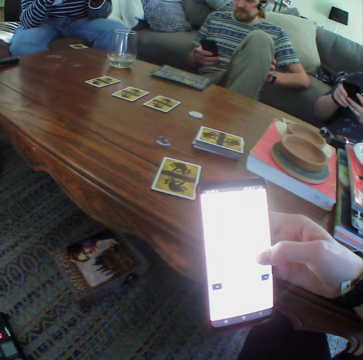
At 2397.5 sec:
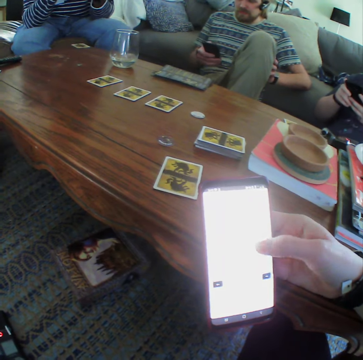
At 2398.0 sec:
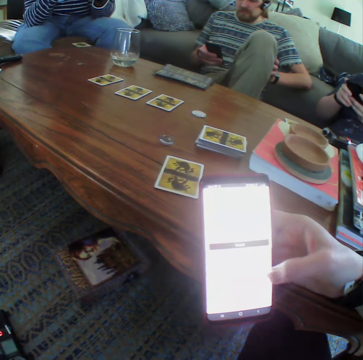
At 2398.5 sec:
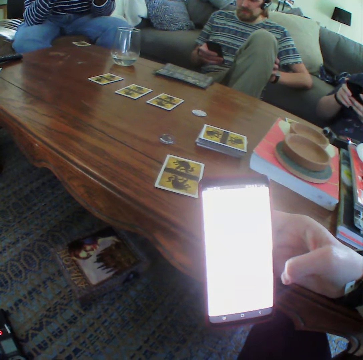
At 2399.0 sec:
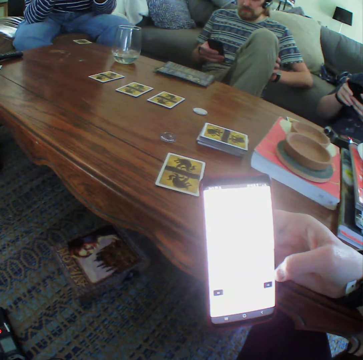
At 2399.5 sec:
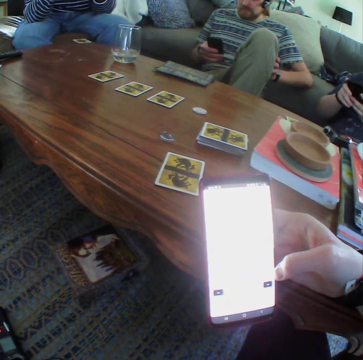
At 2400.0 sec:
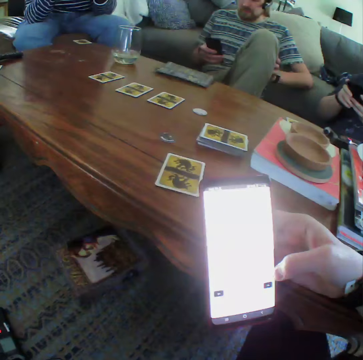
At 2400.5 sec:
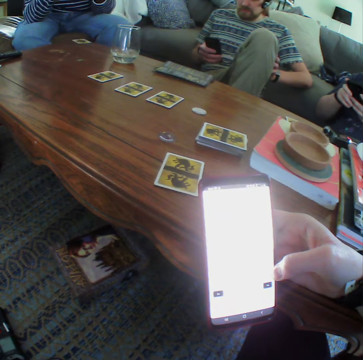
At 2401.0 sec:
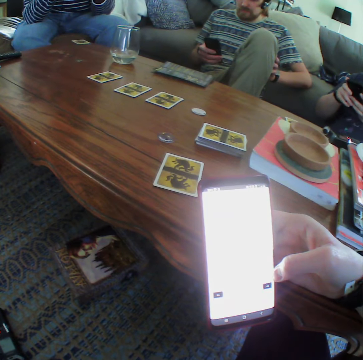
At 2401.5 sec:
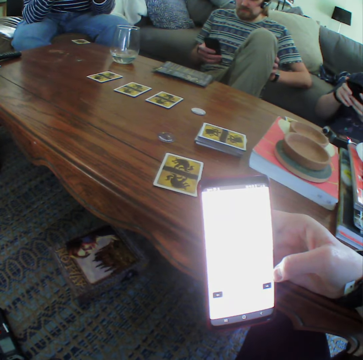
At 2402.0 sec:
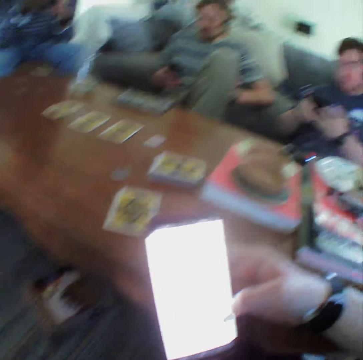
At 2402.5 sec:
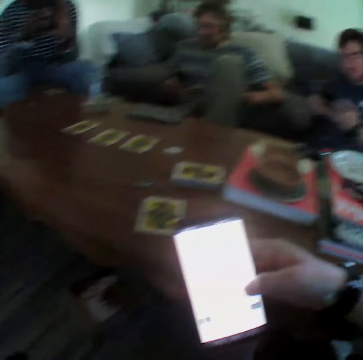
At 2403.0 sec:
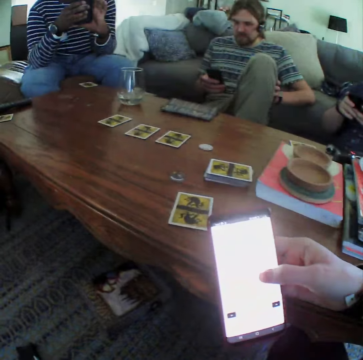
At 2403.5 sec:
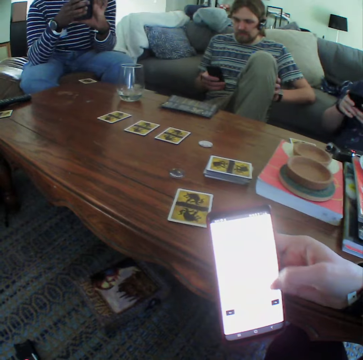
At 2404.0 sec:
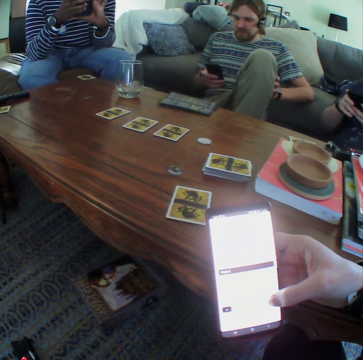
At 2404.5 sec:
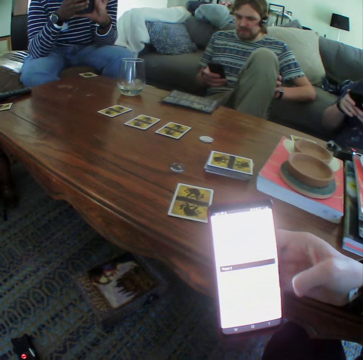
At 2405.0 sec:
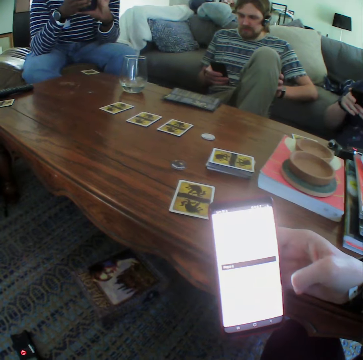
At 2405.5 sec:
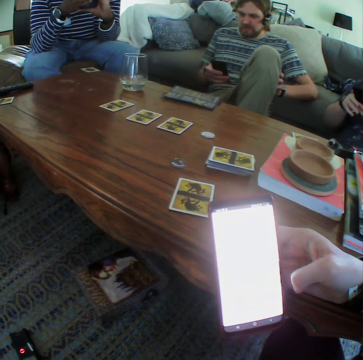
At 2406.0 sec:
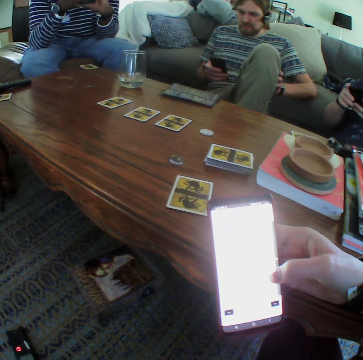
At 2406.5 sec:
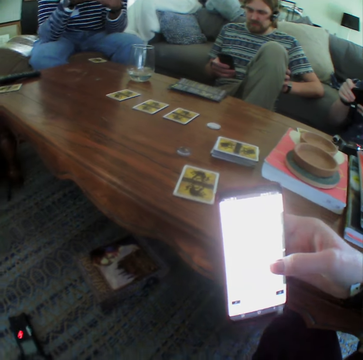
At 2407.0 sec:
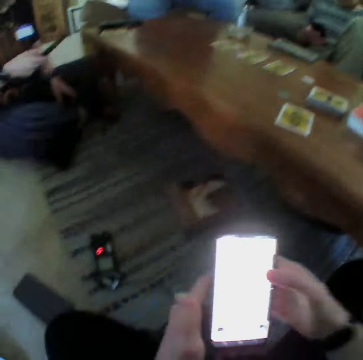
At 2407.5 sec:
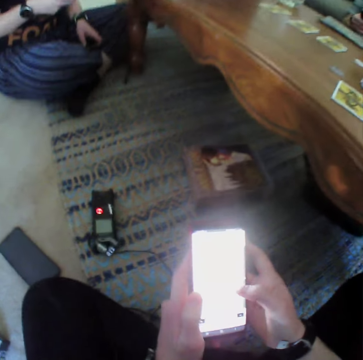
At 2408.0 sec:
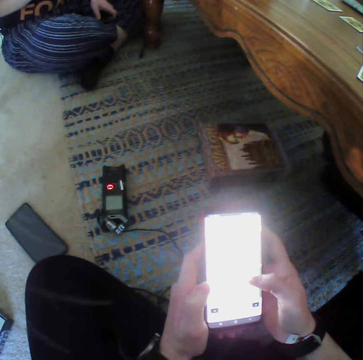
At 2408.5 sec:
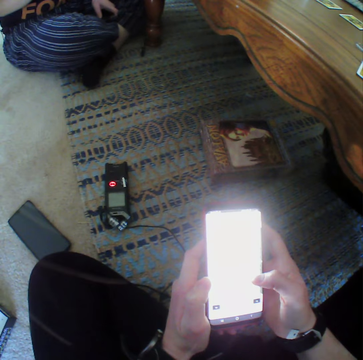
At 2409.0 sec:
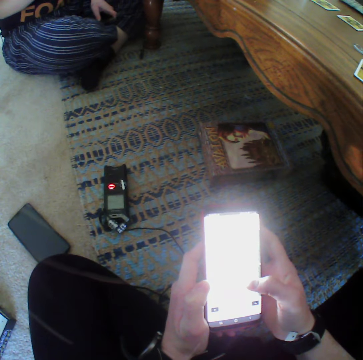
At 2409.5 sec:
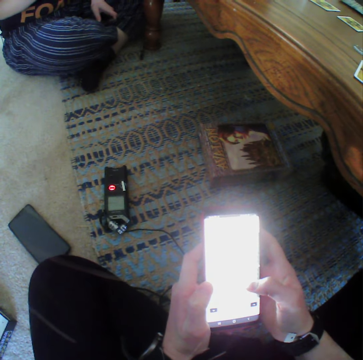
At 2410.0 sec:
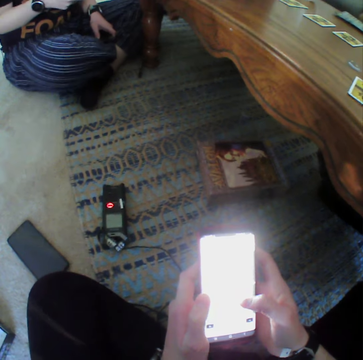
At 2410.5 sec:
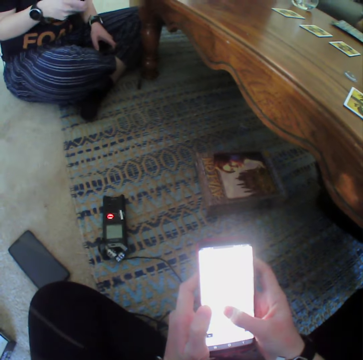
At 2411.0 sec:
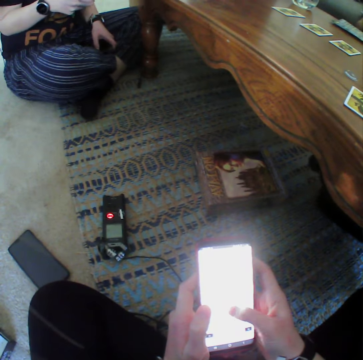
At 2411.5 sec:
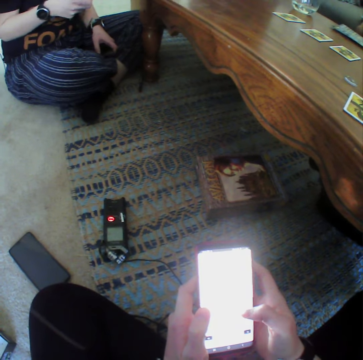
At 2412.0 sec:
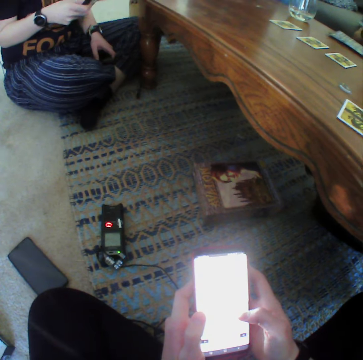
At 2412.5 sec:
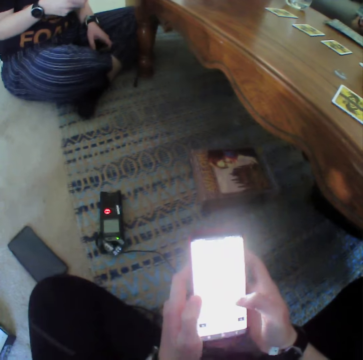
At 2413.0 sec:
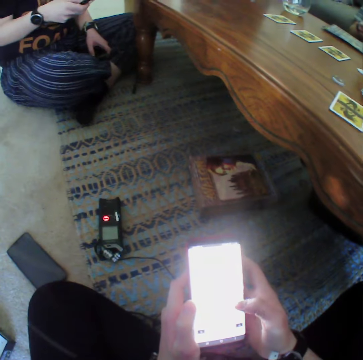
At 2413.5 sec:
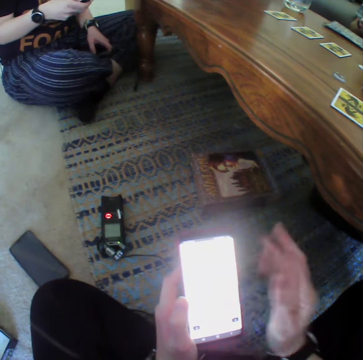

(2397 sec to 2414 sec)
The camera wearer types on the phone. They tap on the phone. They move the phone down. They type on the phone.

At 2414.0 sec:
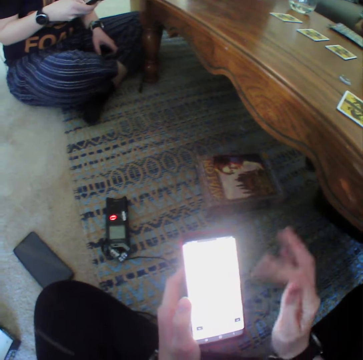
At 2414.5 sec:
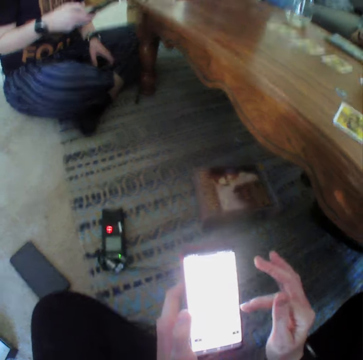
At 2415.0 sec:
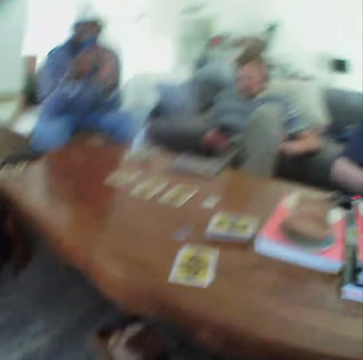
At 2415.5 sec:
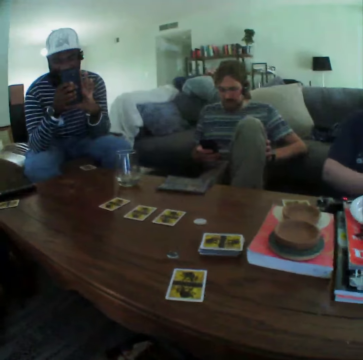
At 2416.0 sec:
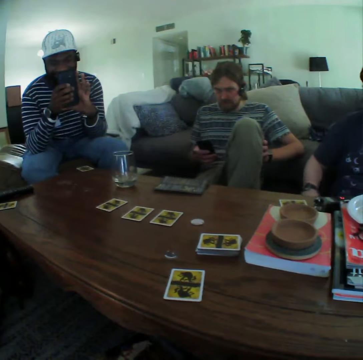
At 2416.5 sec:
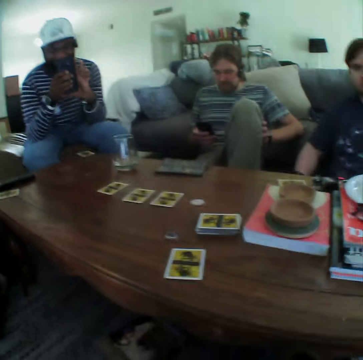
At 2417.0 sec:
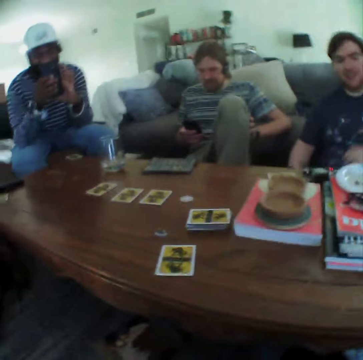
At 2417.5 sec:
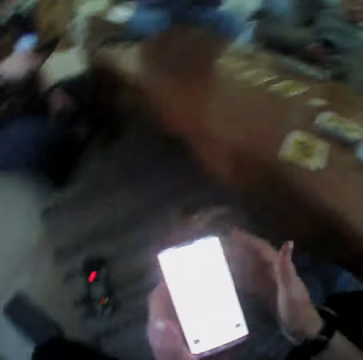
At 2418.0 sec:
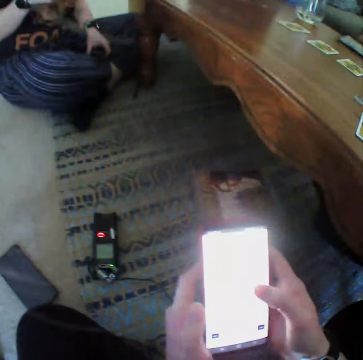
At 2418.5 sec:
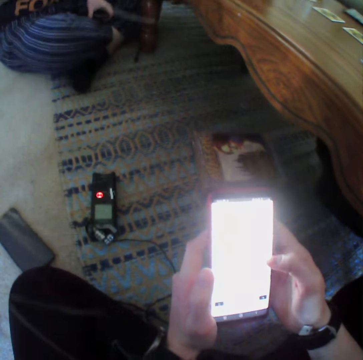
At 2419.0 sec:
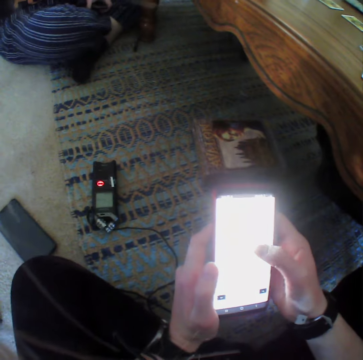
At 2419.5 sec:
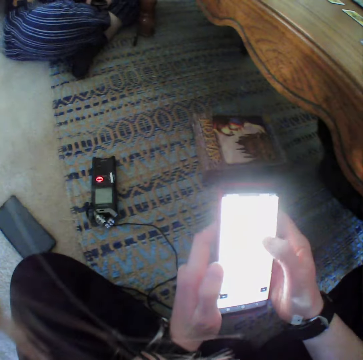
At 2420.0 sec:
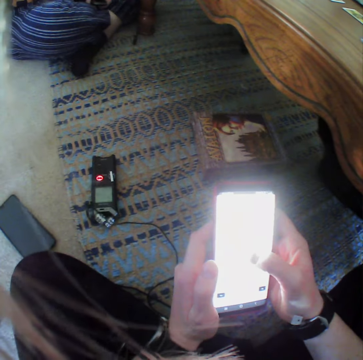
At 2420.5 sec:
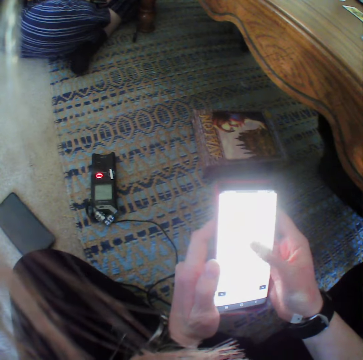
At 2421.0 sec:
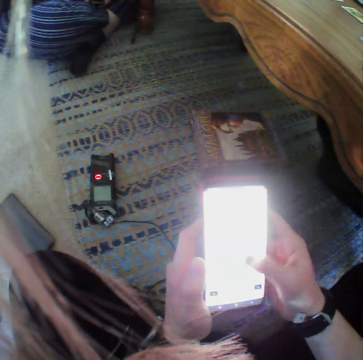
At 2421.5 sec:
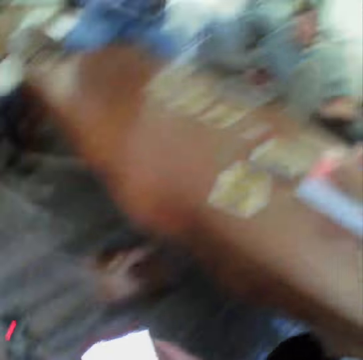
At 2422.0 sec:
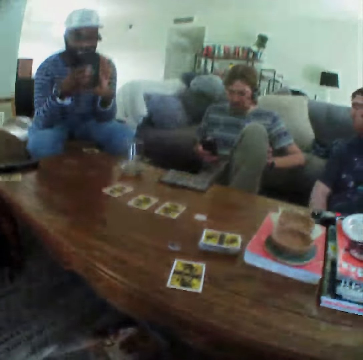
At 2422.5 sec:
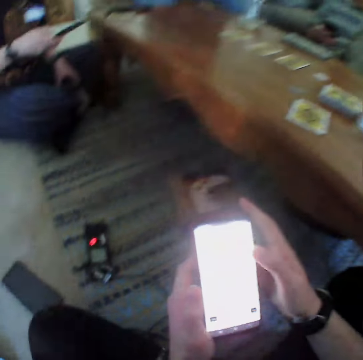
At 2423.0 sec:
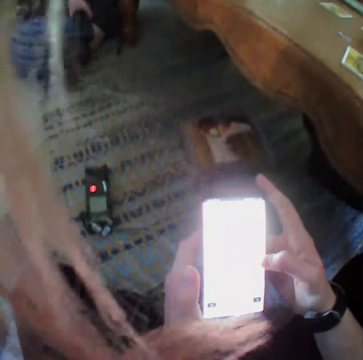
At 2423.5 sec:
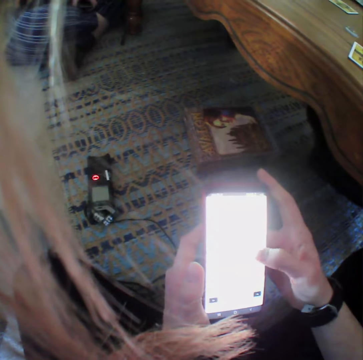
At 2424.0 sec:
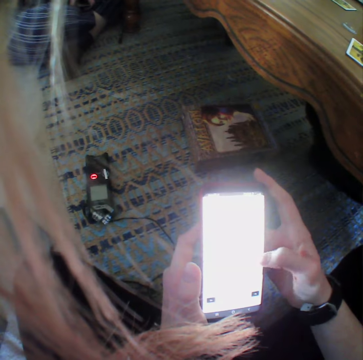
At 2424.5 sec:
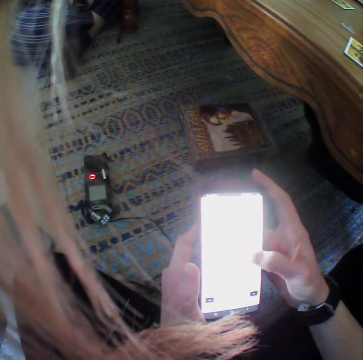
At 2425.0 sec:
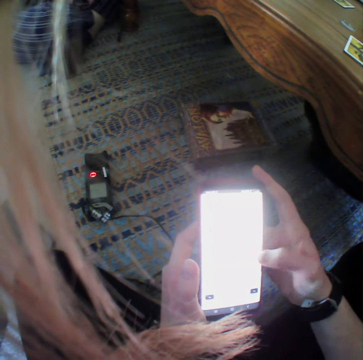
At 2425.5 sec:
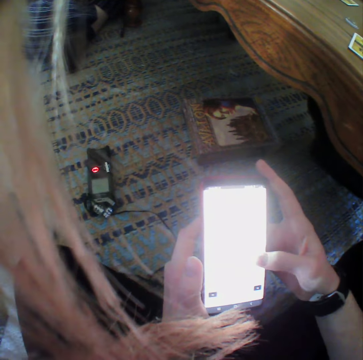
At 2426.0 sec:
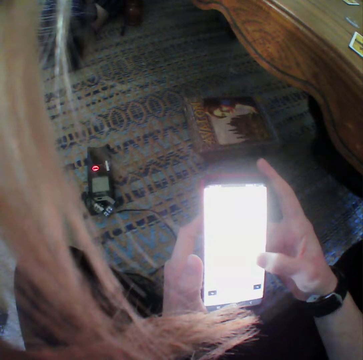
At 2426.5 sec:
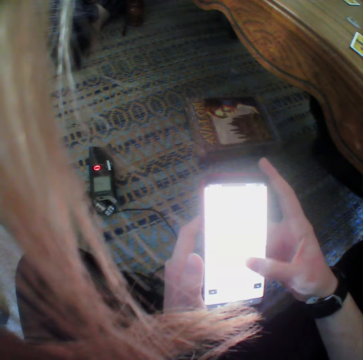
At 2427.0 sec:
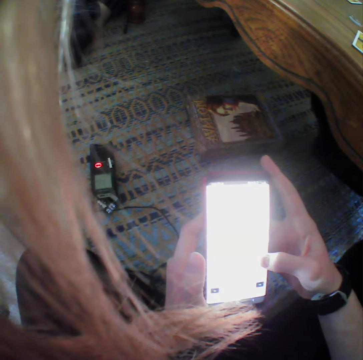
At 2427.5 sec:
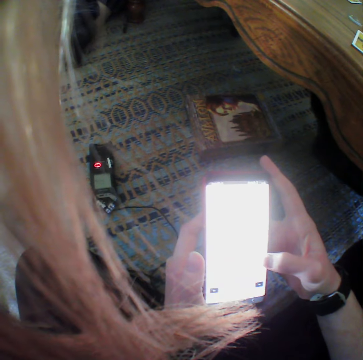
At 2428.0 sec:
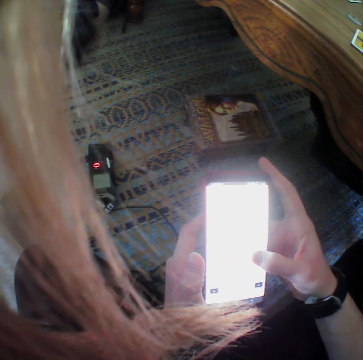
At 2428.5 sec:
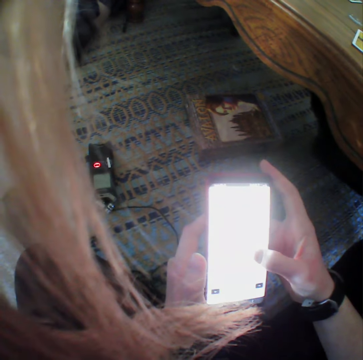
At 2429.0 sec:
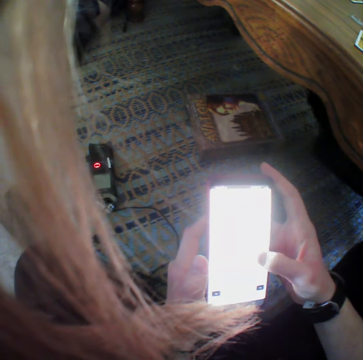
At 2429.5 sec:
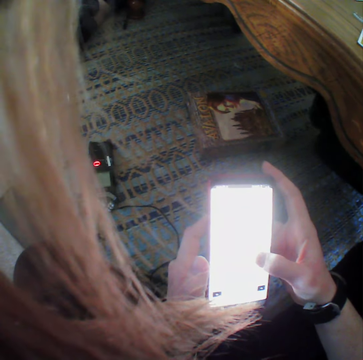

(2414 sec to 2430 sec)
A person moves the hand down. The person puts the hand down. The camera wearer types on the phone.

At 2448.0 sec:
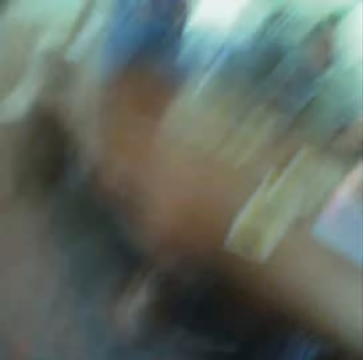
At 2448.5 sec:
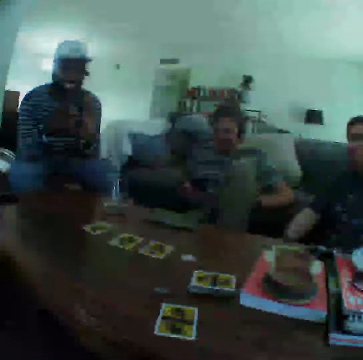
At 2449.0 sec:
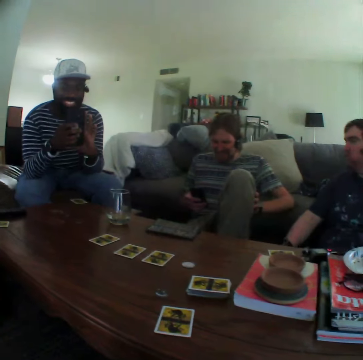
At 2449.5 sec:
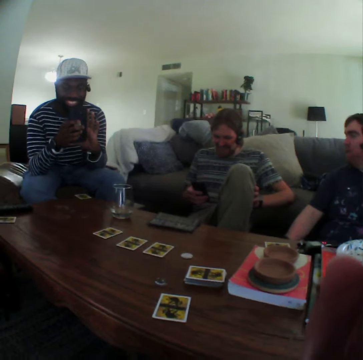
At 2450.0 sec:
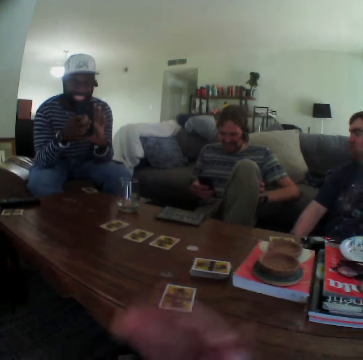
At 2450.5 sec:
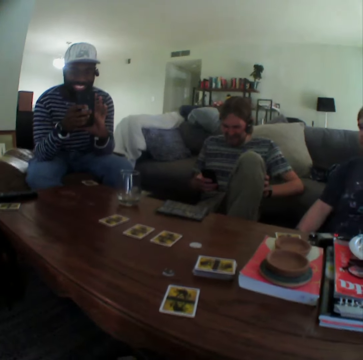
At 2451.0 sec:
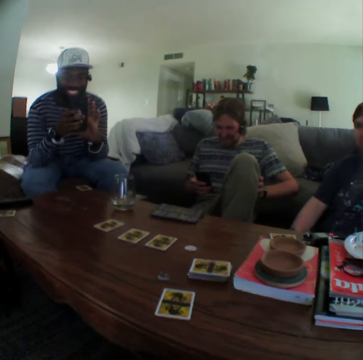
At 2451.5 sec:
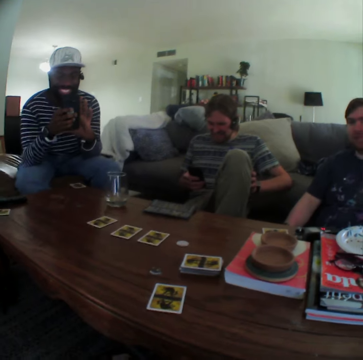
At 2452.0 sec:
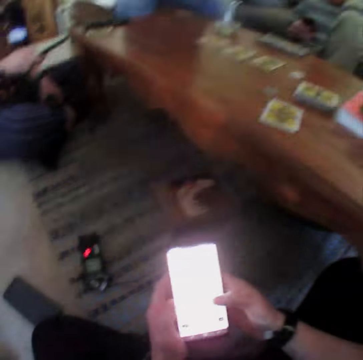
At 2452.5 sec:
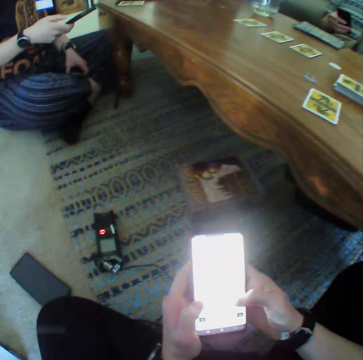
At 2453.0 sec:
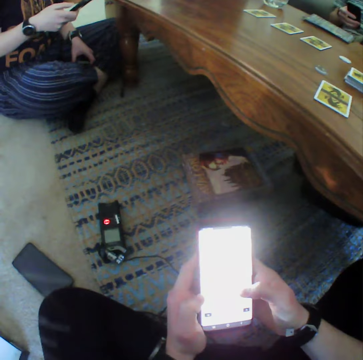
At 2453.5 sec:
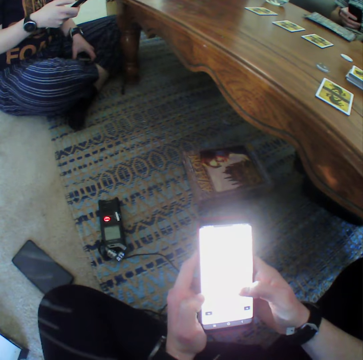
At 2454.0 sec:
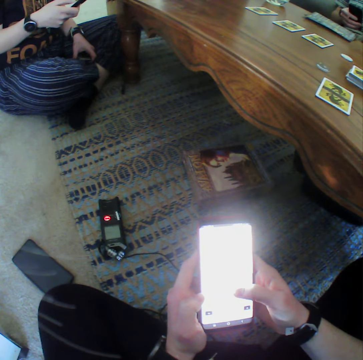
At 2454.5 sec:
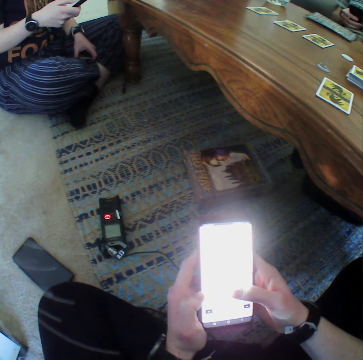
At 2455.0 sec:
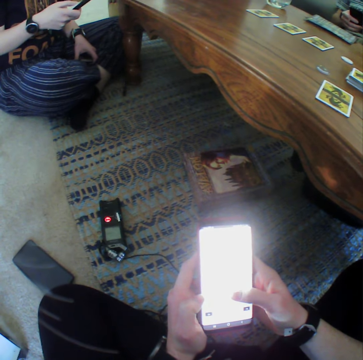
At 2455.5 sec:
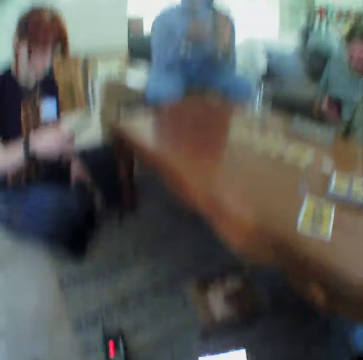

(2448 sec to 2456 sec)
The camera wearer moves the right hand up. They move the right hand down.
